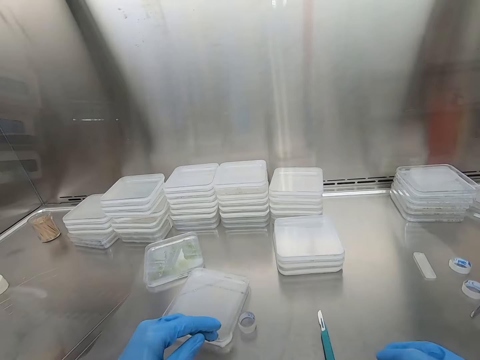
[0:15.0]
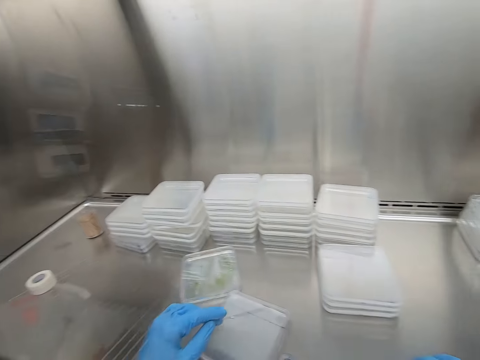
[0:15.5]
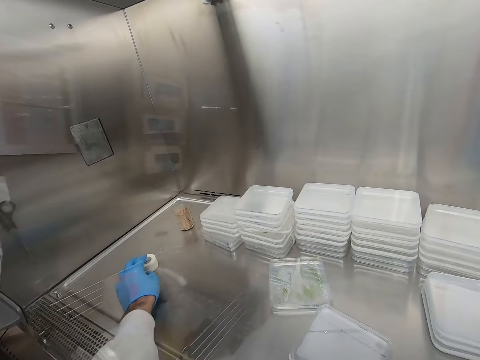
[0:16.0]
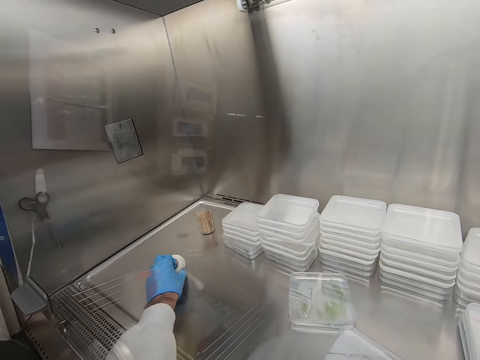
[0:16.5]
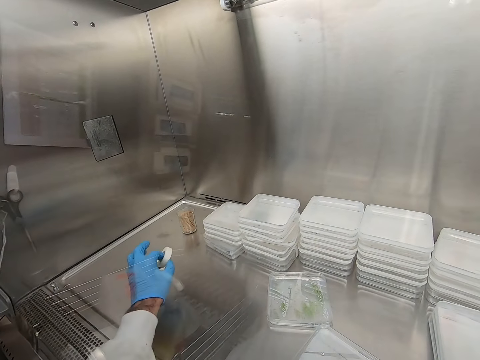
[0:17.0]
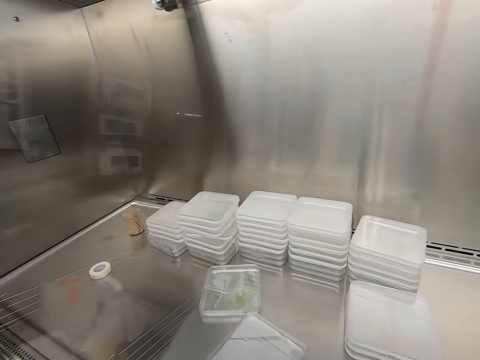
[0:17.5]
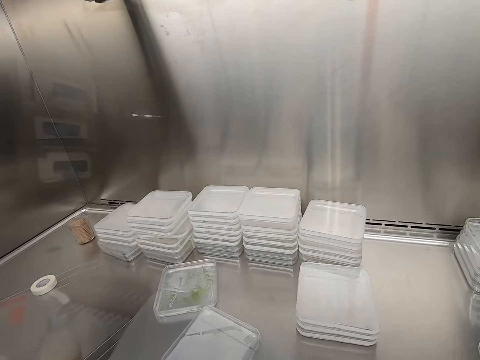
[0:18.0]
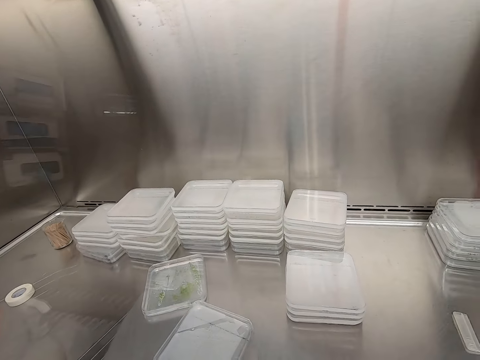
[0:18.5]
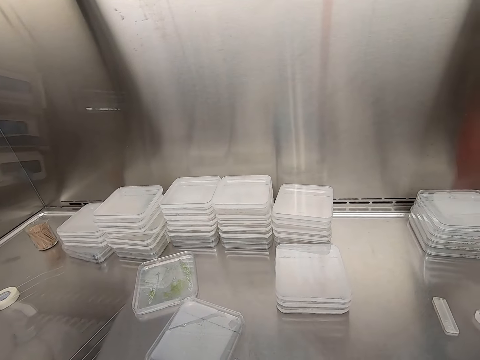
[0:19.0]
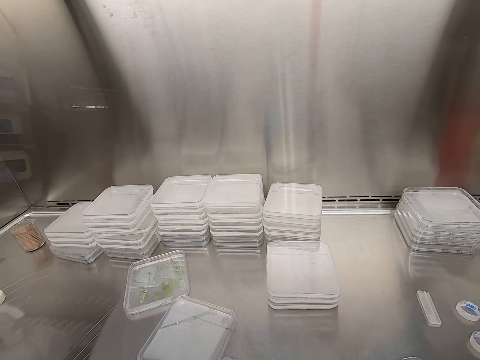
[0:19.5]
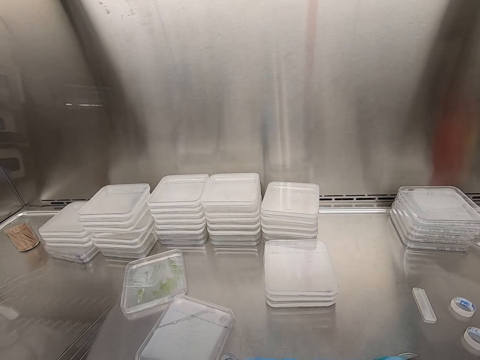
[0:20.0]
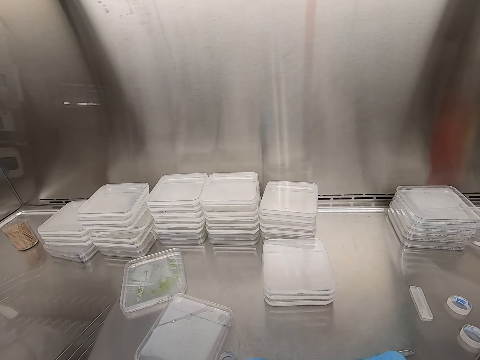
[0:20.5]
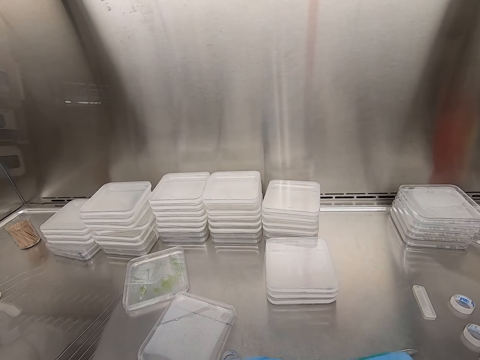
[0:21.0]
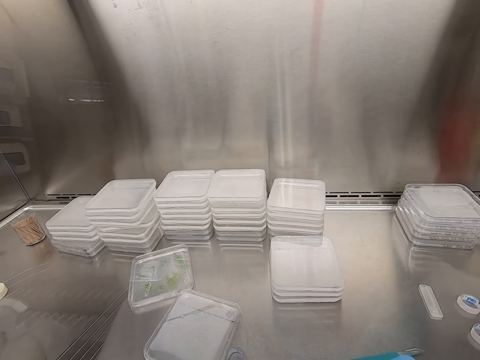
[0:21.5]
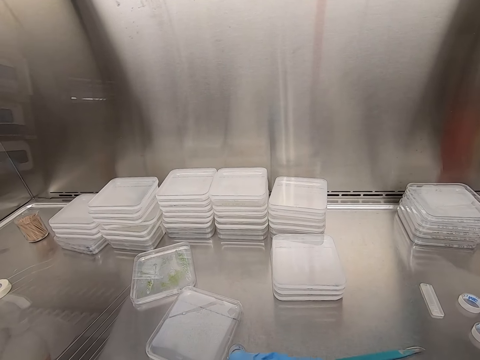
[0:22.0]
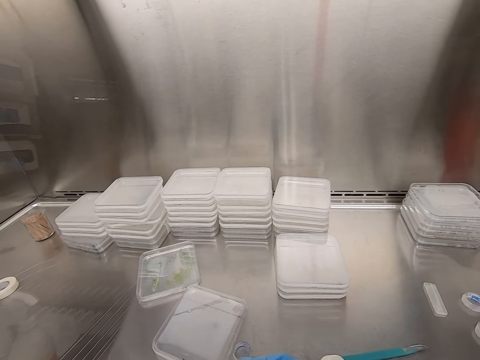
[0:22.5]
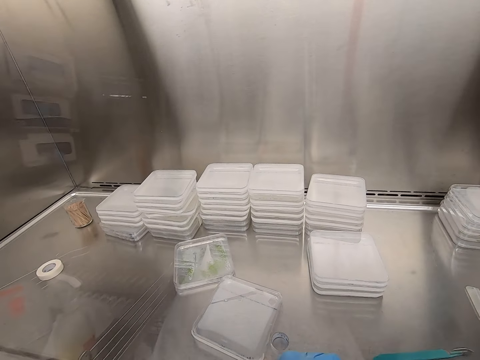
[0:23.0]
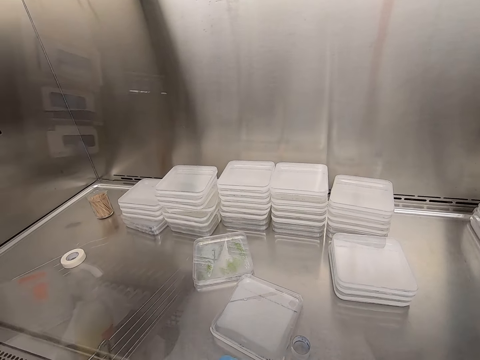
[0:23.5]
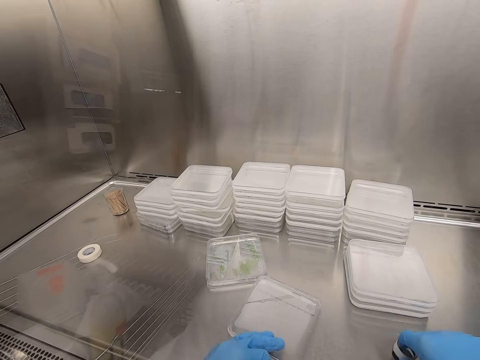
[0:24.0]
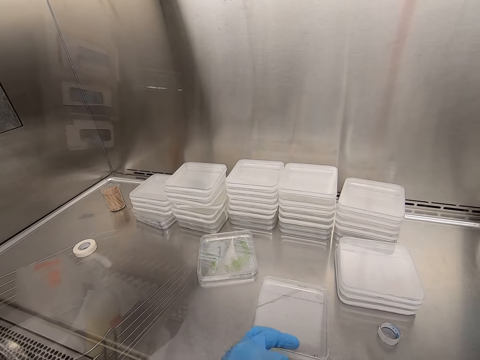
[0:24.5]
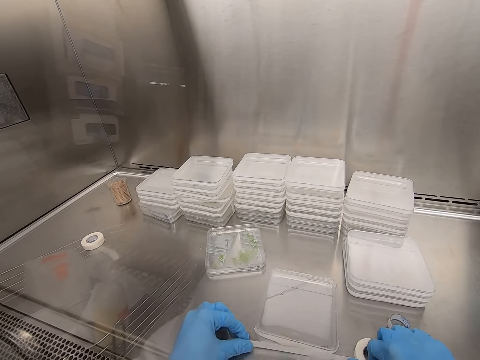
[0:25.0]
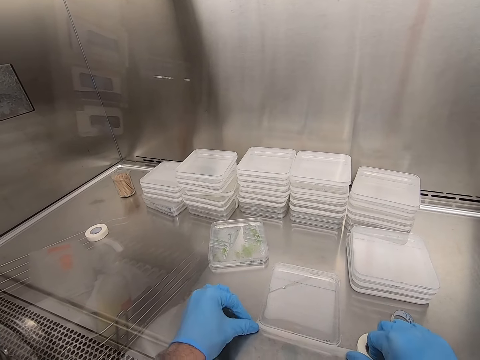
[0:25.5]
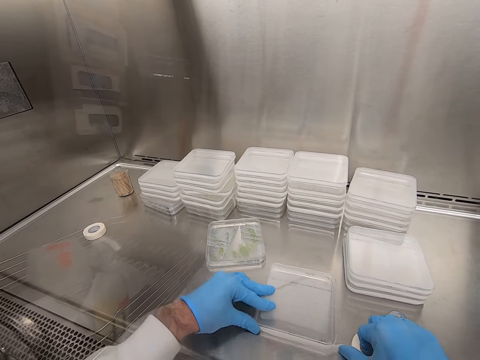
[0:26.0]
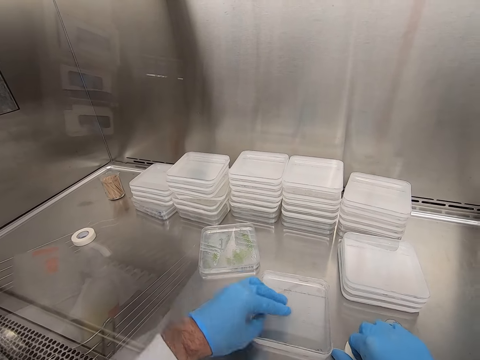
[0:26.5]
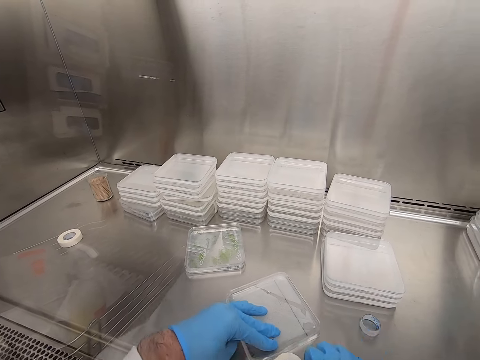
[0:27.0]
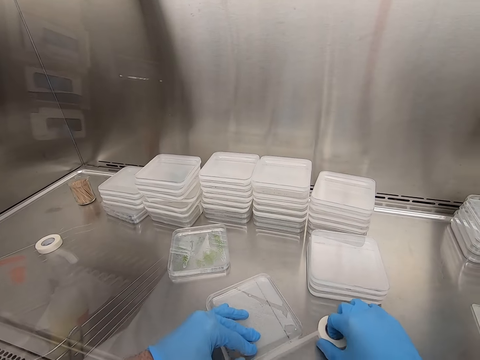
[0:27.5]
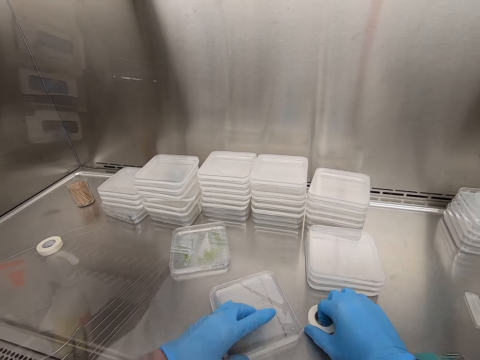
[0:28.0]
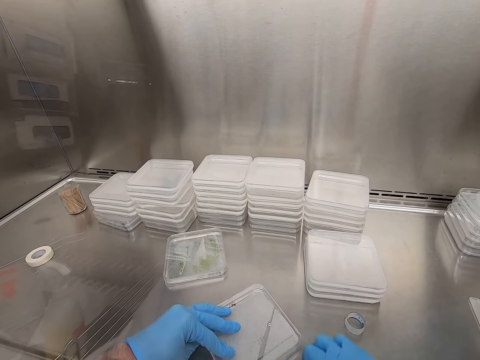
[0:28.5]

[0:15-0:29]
The camera wearer picks up the tape. They look at the containers. They hold the container and seal the container with the tape.

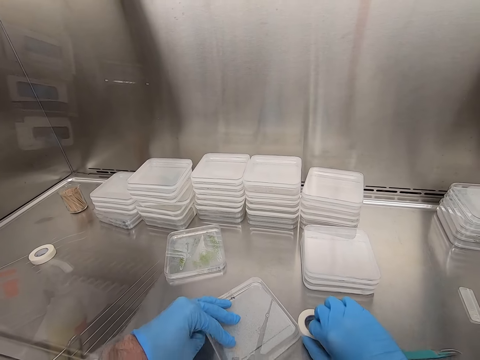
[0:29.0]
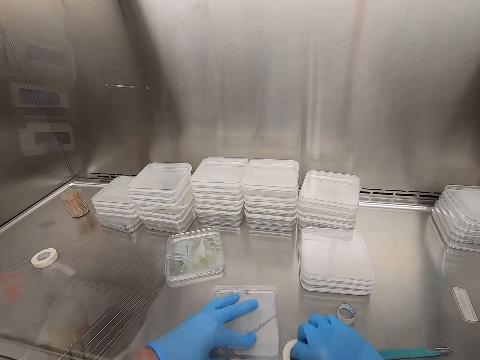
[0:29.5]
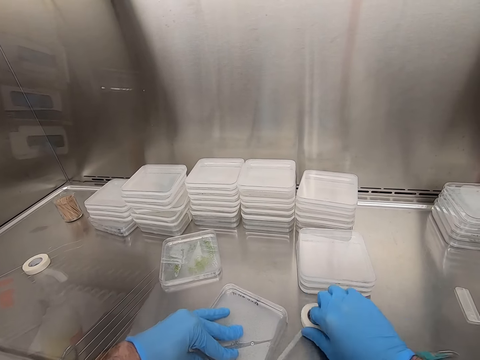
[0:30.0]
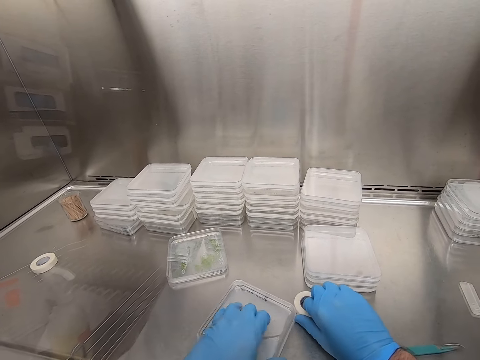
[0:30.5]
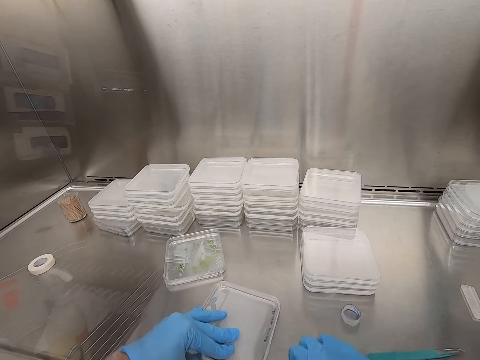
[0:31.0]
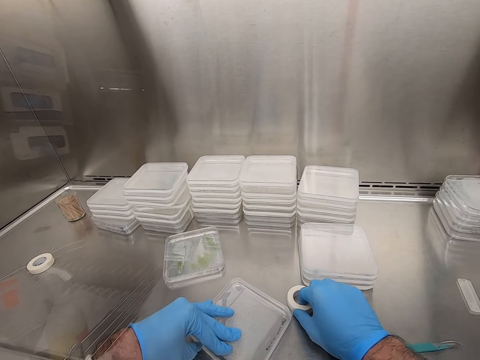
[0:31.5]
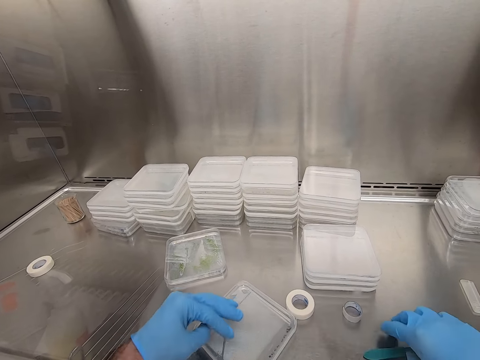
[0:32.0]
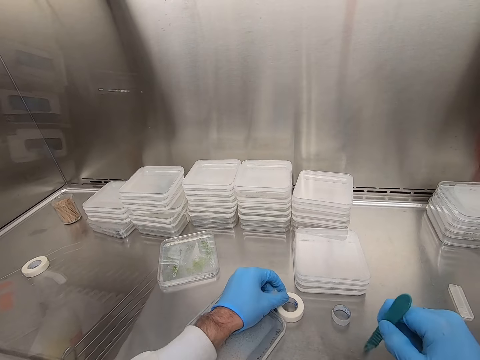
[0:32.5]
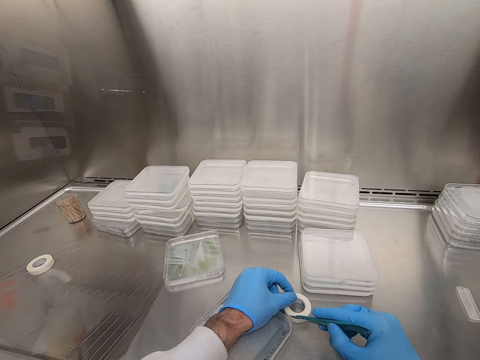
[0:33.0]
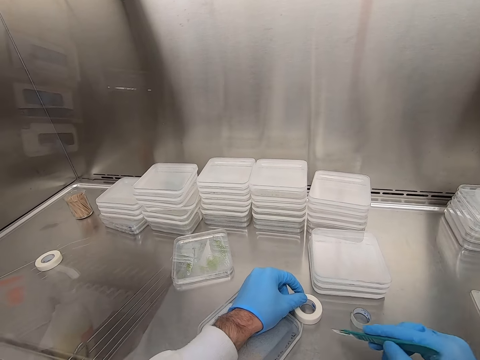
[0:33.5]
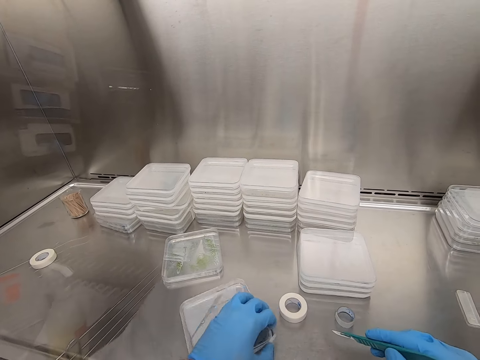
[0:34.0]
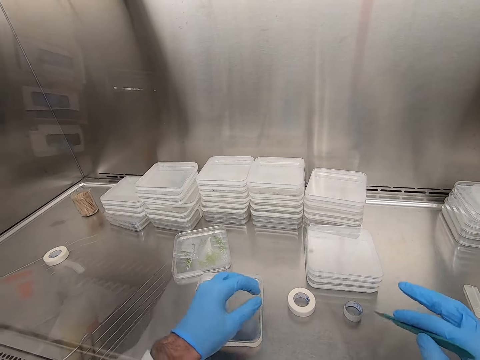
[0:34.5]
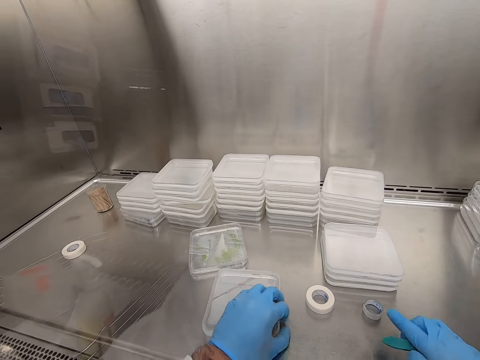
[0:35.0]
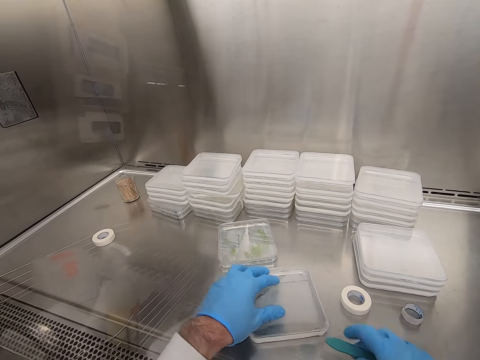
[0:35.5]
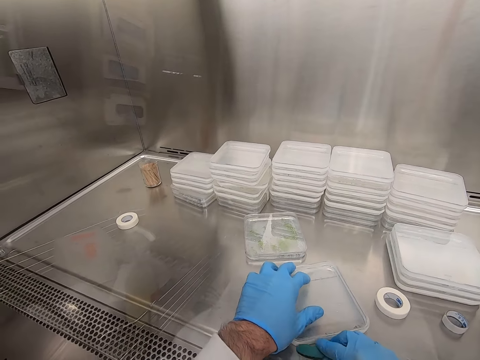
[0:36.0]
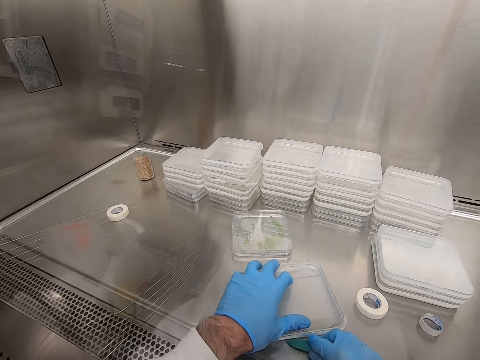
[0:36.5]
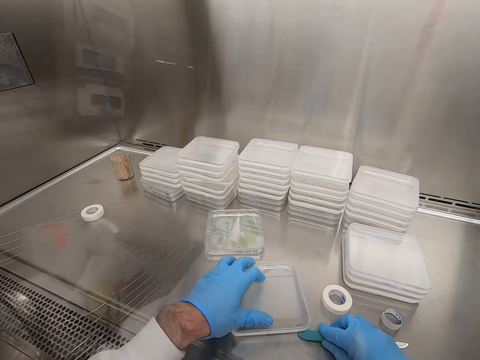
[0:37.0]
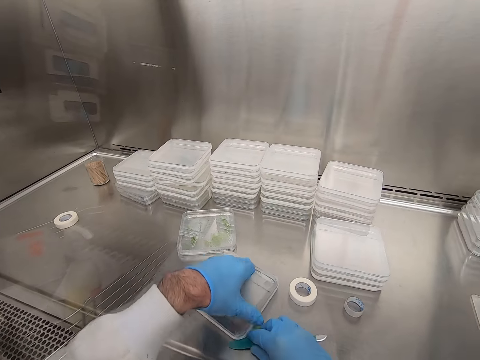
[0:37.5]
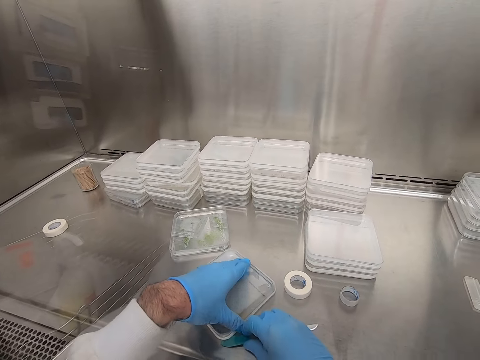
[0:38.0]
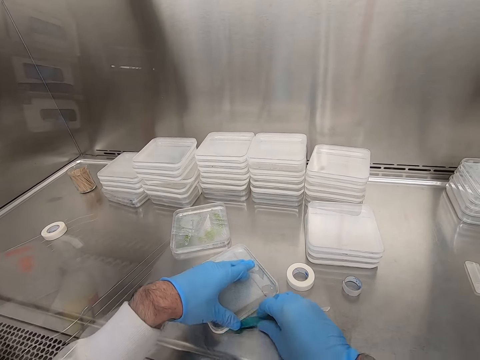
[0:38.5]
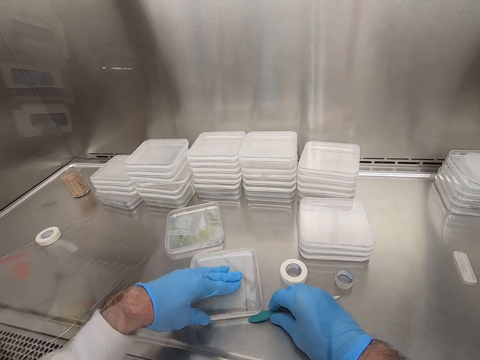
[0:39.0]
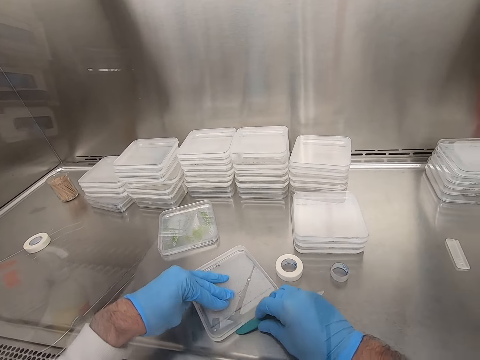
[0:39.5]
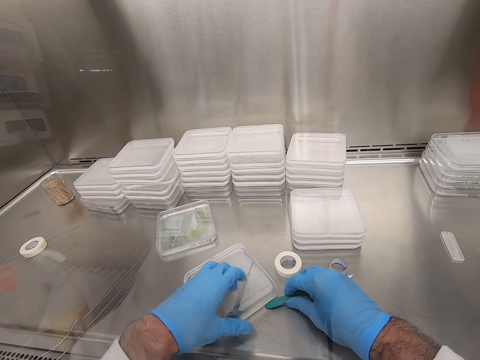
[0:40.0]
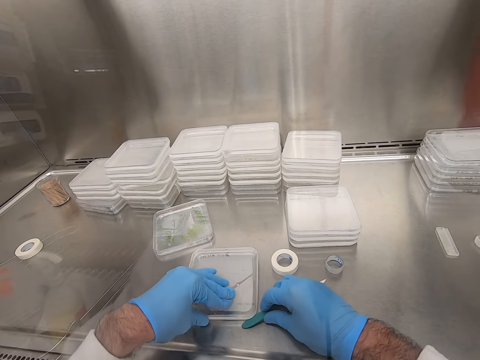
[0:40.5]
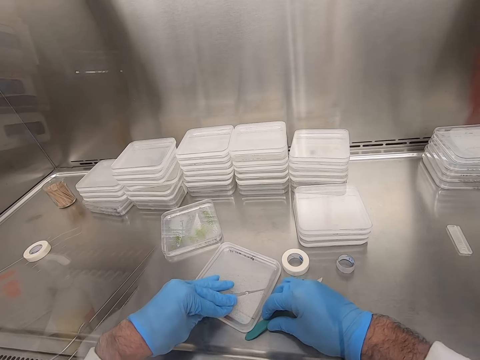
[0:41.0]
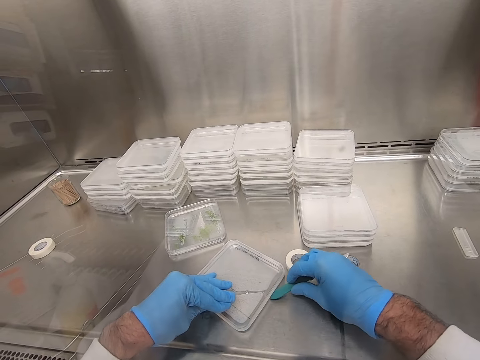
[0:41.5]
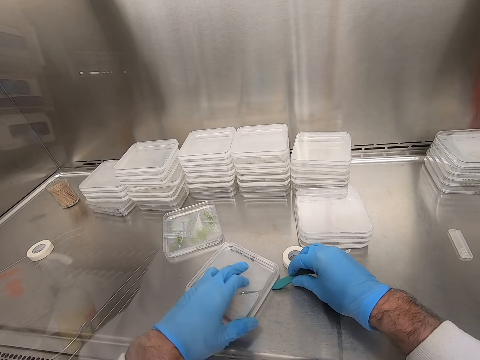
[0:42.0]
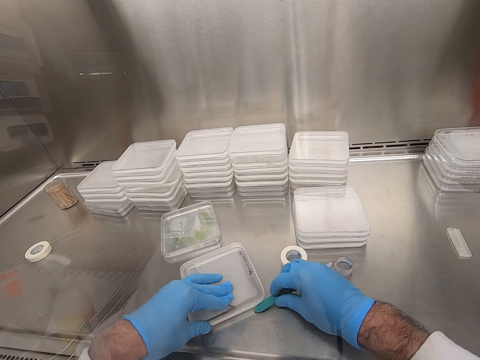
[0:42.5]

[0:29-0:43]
The camera wearer puts the tape around the plastic container. He picks up the utility knife or scalpel. He holds the tape and cuts the tape. He moves the container, puts down the utility knife, and puts his hand on the container. He presses the tape around the plastic container with the scalpel.
